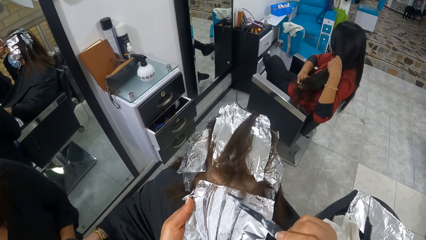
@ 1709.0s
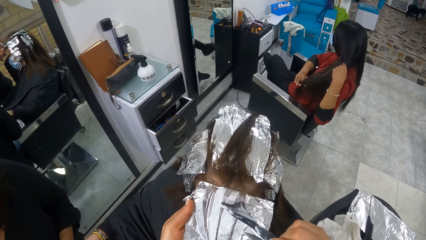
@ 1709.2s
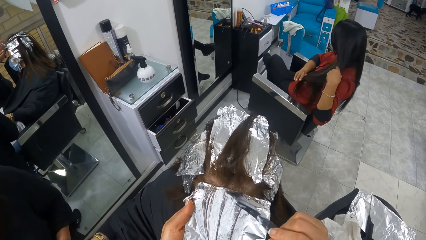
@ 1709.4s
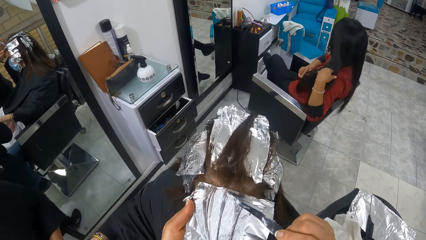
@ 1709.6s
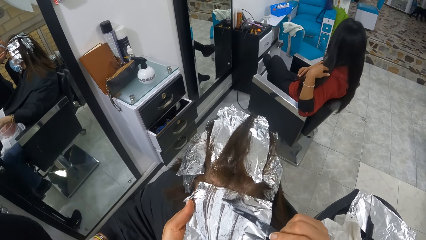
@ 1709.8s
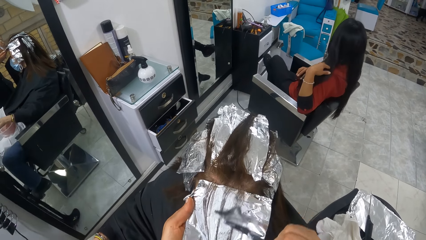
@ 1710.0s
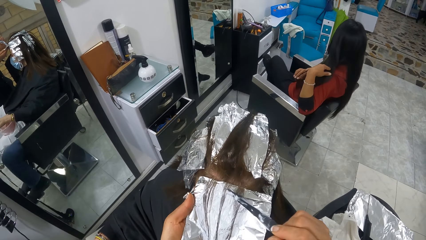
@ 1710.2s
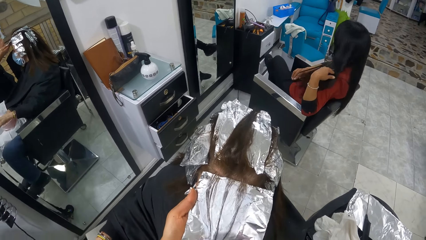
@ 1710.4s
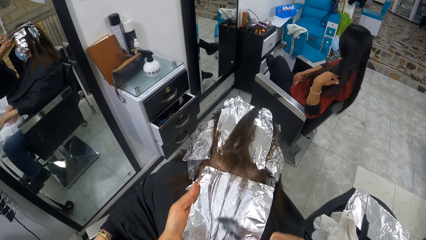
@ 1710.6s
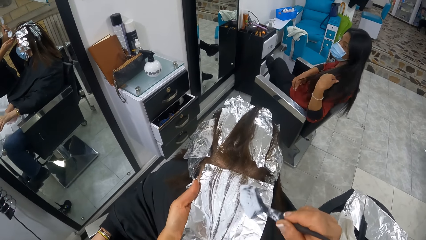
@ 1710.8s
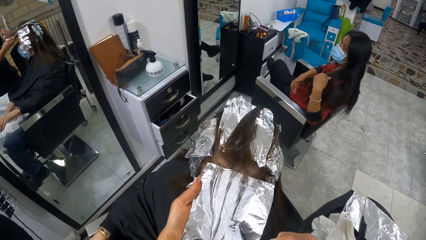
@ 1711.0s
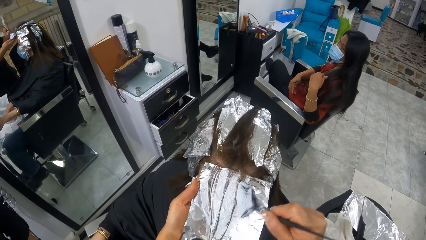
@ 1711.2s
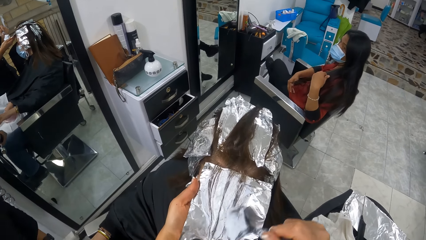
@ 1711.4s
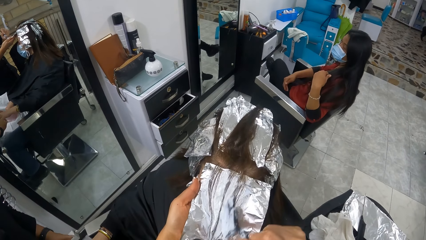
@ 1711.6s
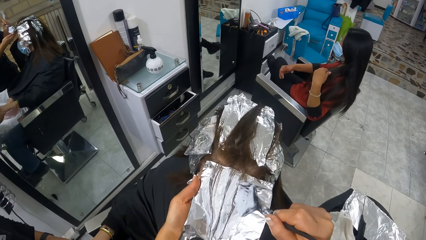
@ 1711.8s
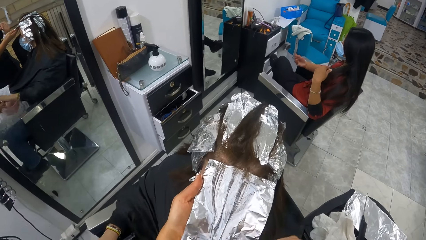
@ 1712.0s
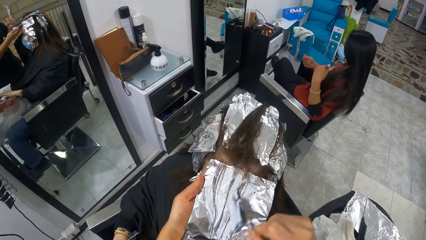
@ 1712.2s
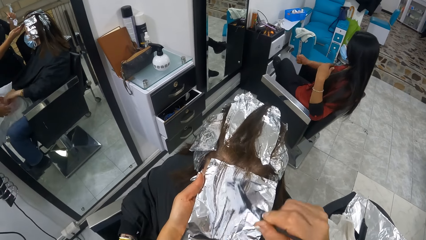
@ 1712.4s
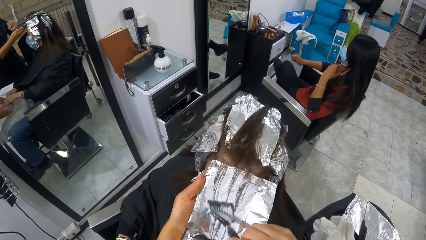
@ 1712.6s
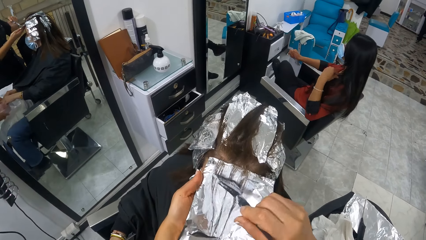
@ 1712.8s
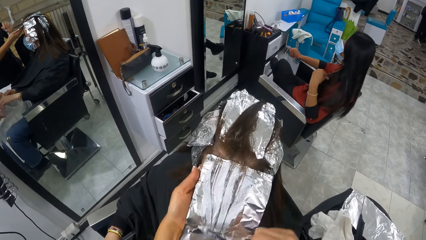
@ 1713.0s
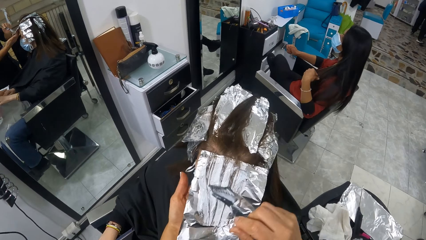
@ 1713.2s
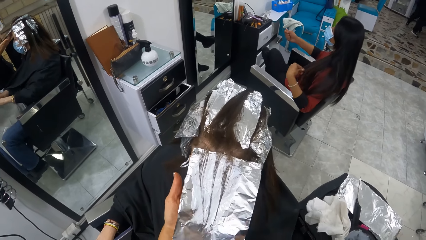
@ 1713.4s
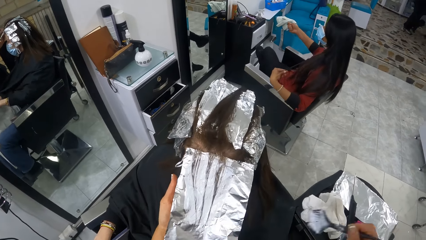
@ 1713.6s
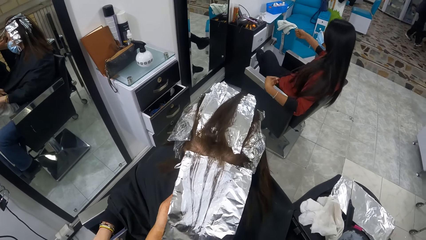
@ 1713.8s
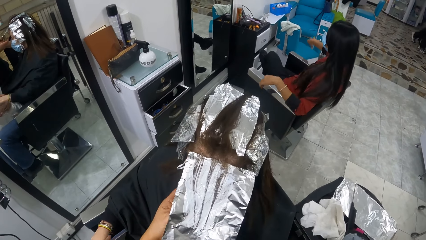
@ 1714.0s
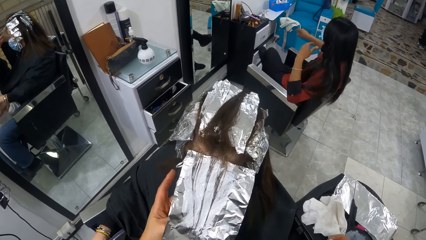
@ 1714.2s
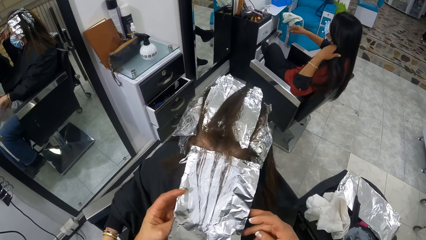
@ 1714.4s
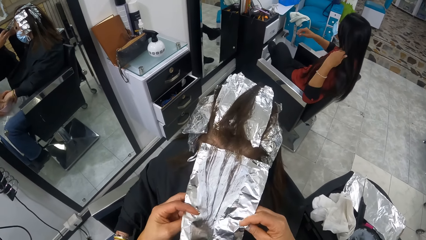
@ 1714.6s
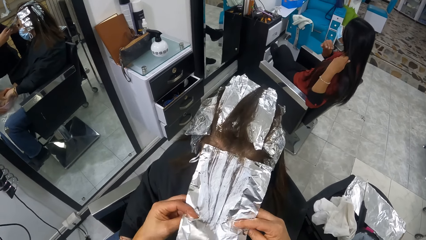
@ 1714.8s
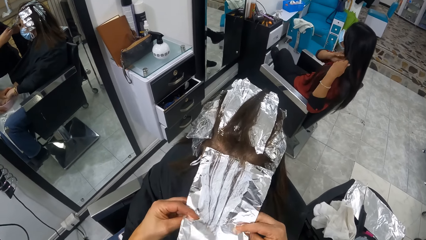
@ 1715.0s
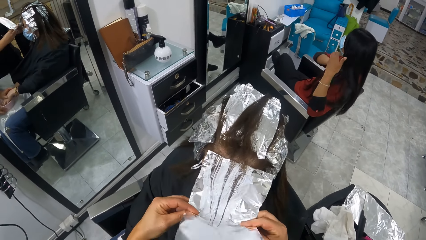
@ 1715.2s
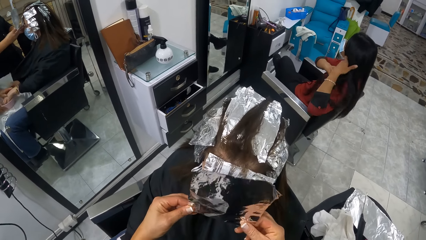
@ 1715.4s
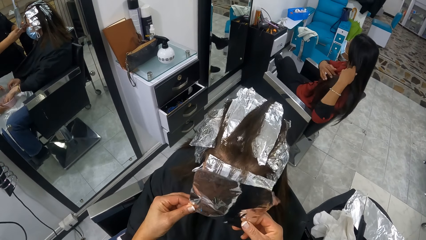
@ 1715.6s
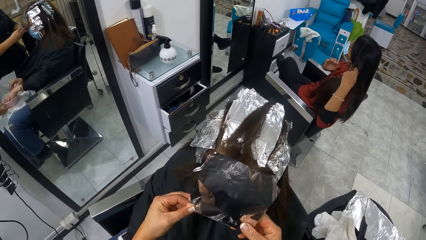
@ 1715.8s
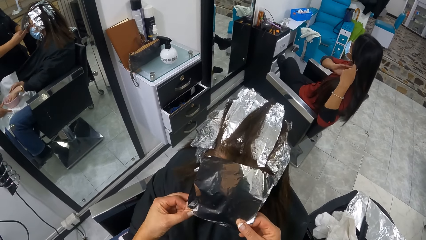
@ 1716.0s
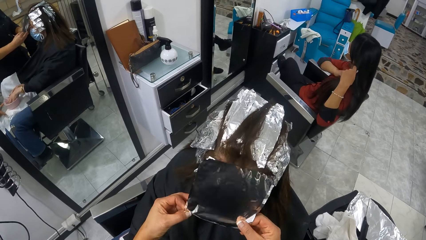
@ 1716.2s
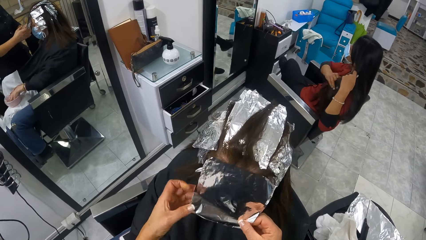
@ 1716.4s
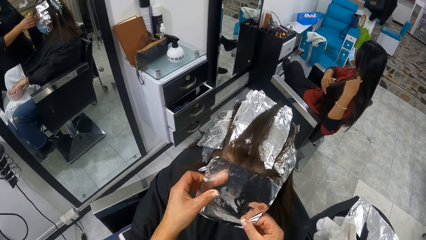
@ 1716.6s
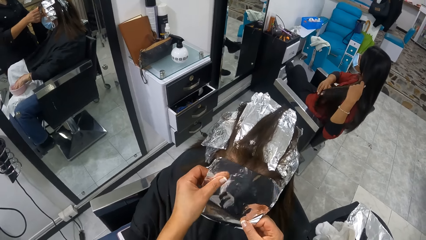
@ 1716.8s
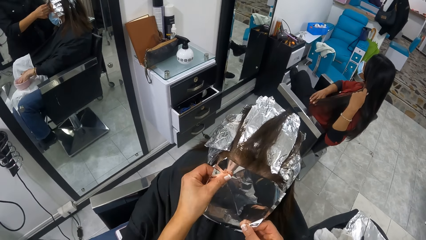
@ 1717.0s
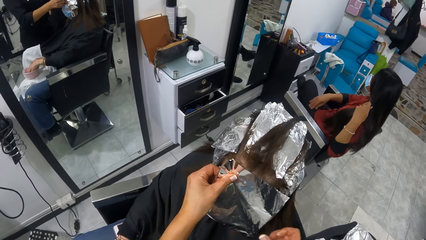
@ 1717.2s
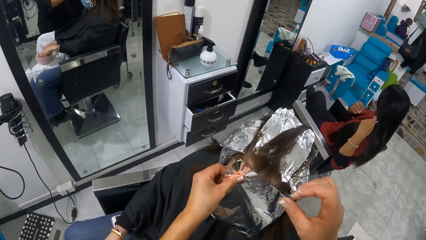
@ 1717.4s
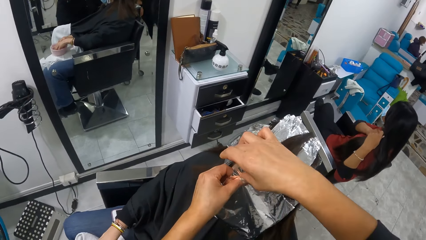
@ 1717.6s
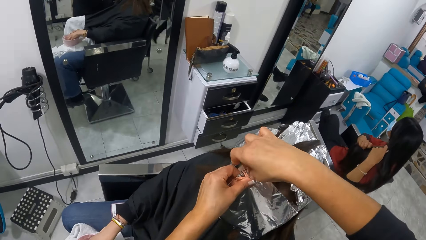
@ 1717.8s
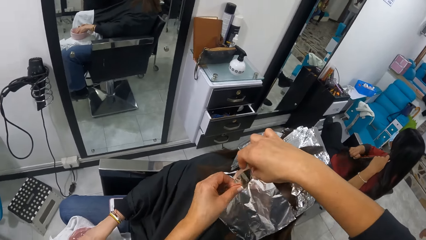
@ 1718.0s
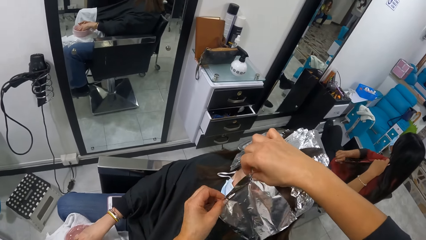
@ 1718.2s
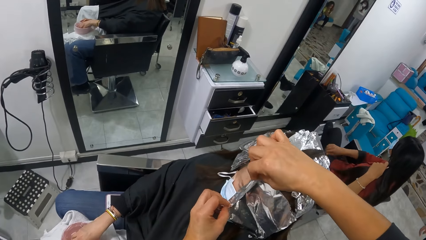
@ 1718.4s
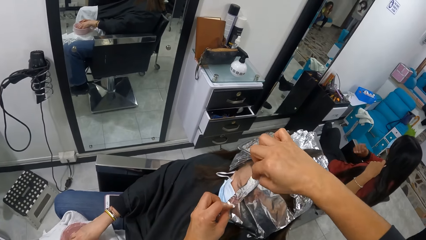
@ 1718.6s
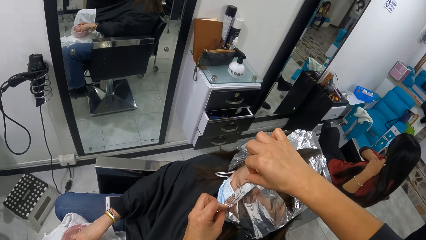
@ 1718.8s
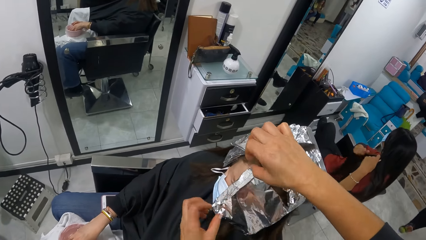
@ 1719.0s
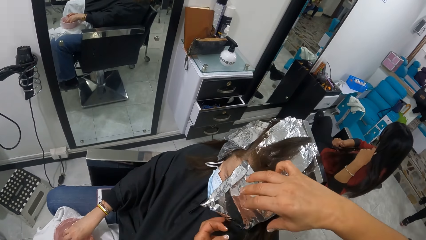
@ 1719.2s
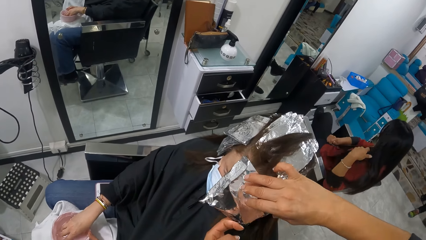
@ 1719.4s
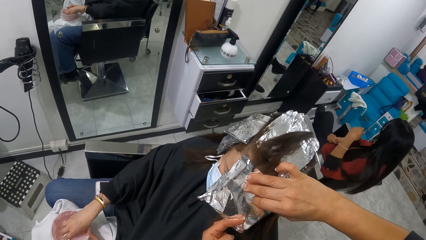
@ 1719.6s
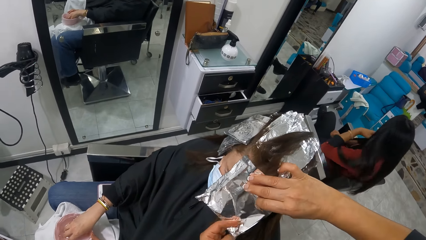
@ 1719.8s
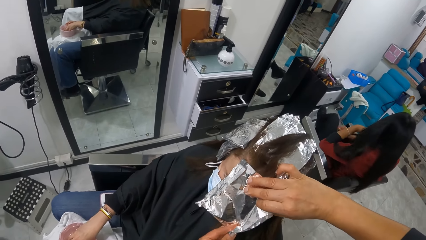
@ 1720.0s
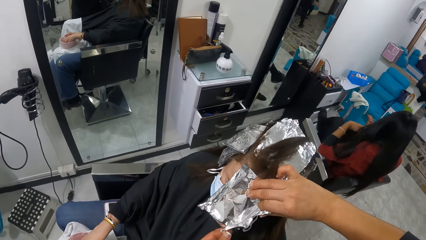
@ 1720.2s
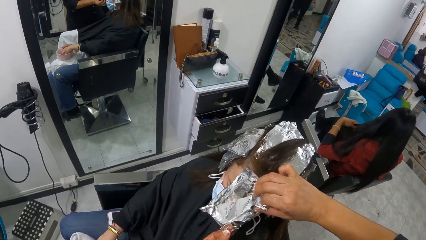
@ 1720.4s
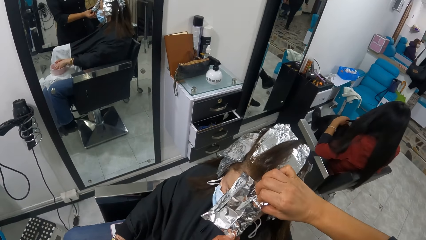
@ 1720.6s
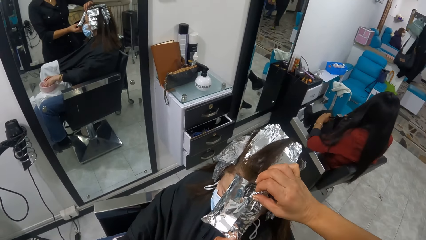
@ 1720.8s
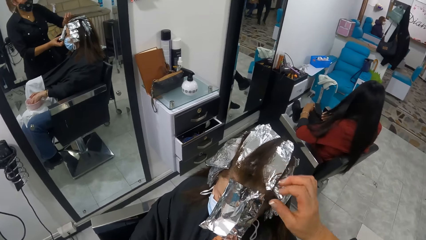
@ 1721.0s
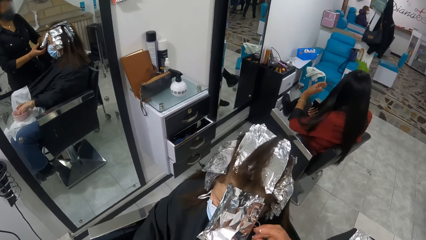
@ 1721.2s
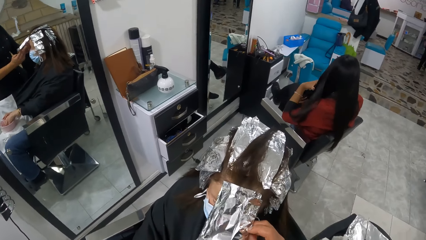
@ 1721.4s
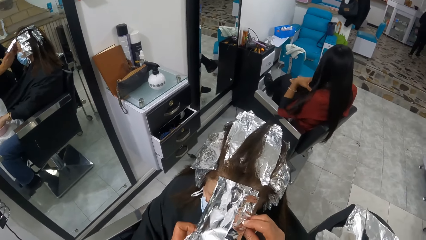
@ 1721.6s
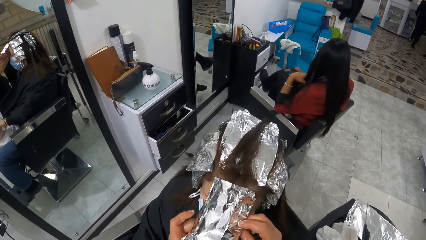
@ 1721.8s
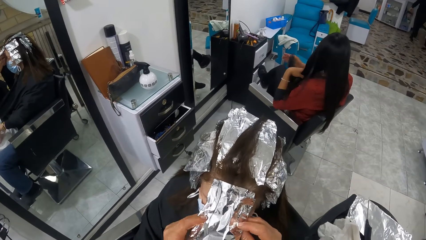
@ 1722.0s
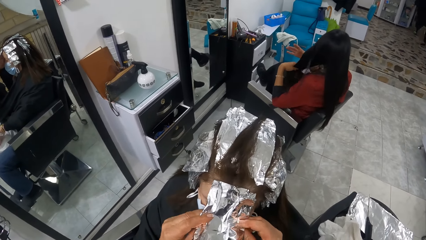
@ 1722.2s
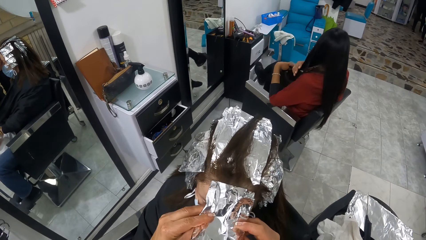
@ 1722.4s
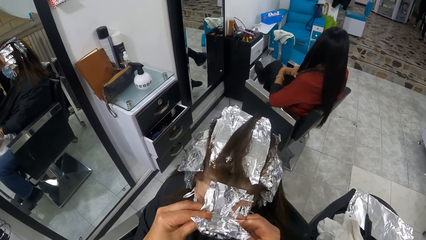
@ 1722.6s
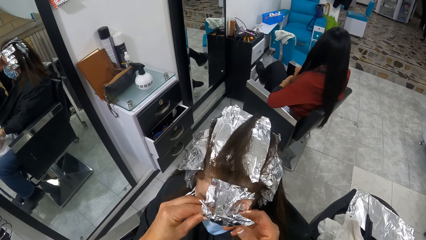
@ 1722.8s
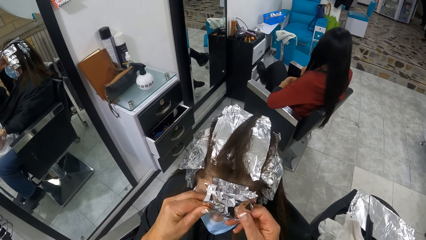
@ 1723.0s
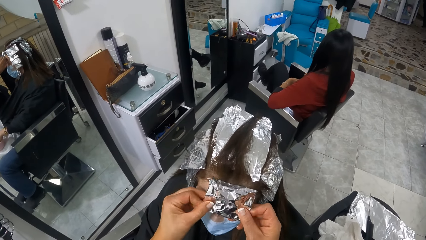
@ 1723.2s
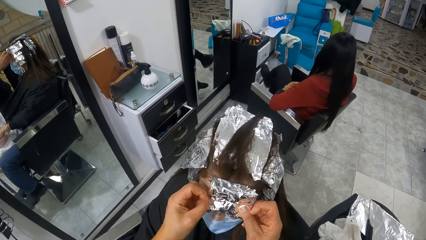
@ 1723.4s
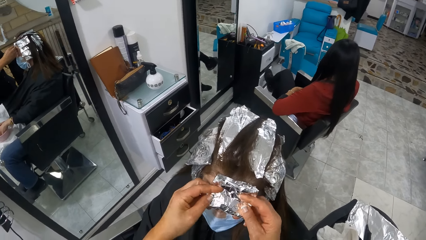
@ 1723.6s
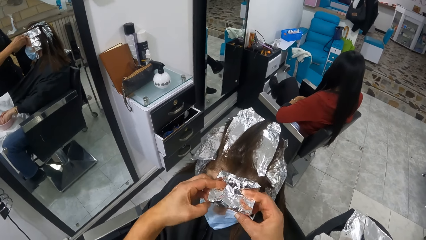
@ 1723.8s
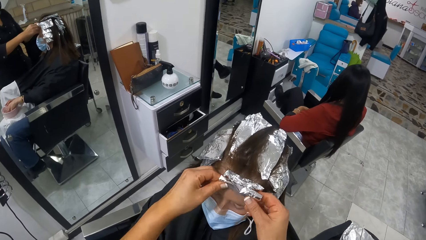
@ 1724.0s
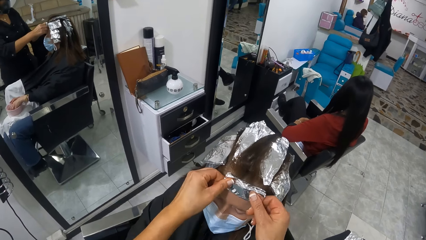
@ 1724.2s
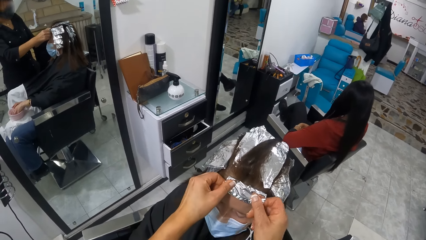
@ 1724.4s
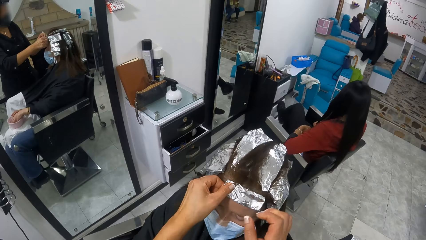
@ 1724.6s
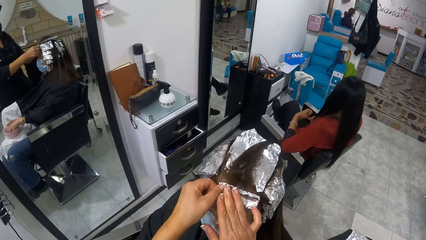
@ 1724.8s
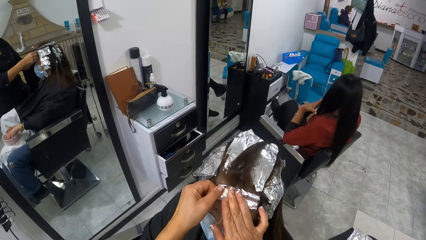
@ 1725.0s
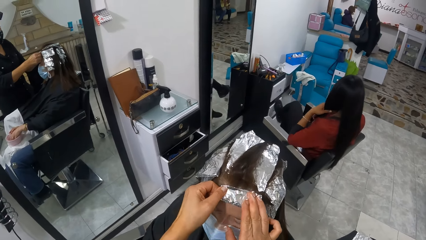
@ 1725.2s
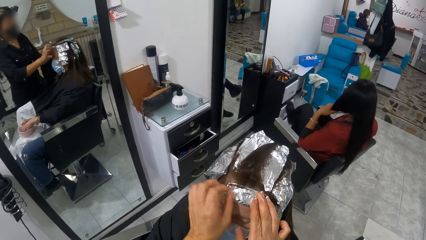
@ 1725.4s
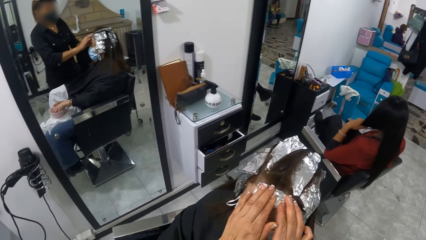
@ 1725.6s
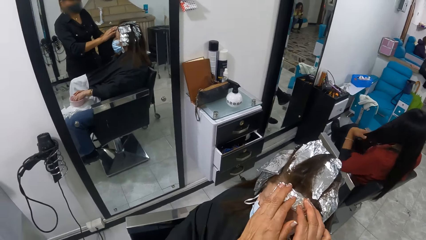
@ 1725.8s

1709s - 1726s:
The camera wearer drops the brush inside the bowl of dye on the table with her right hand. She folds the sheet of foil on the woman's head with both hands.
